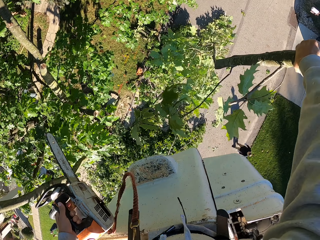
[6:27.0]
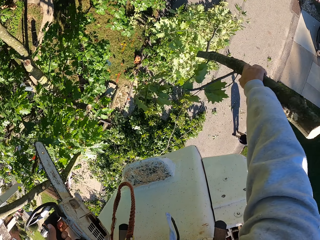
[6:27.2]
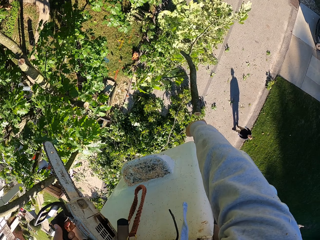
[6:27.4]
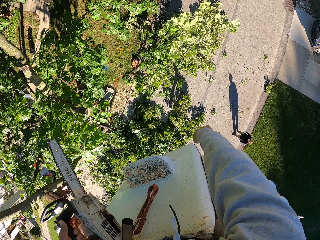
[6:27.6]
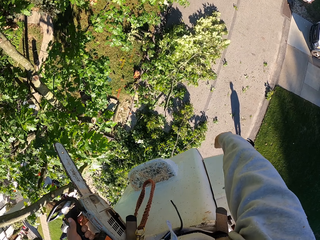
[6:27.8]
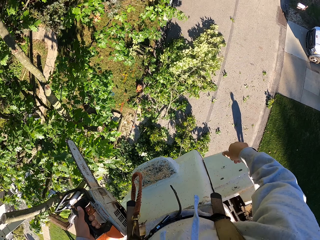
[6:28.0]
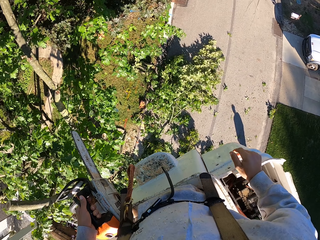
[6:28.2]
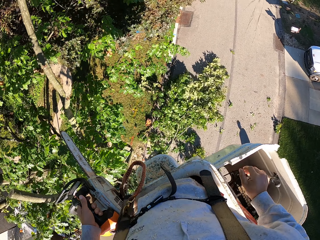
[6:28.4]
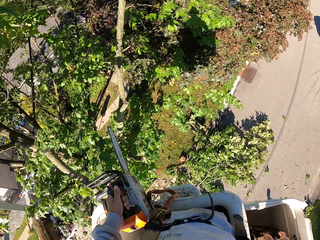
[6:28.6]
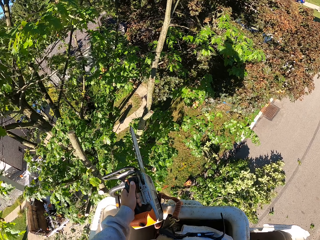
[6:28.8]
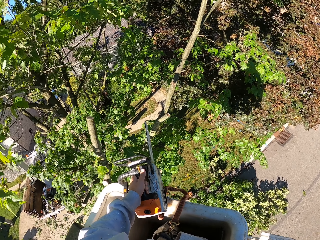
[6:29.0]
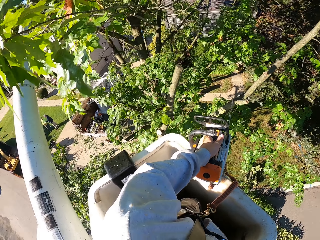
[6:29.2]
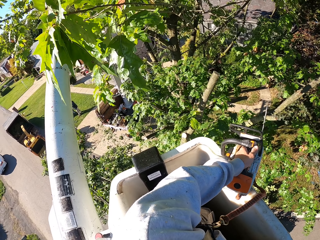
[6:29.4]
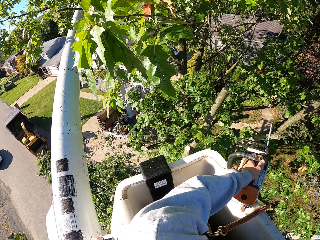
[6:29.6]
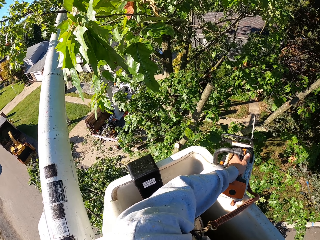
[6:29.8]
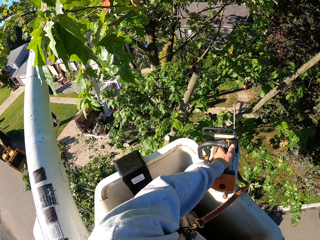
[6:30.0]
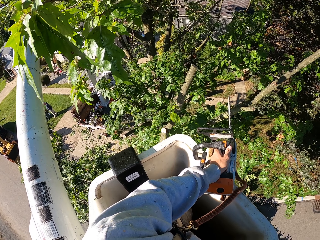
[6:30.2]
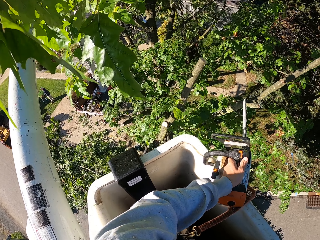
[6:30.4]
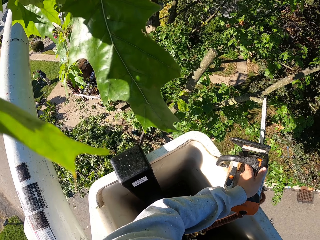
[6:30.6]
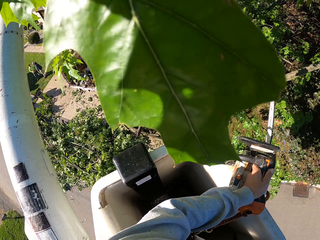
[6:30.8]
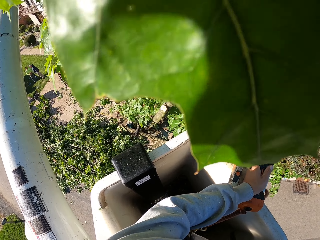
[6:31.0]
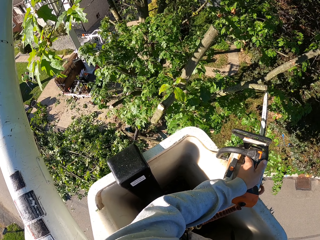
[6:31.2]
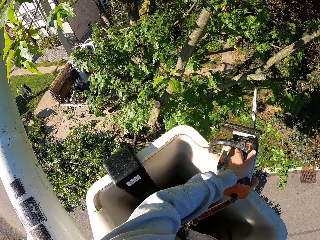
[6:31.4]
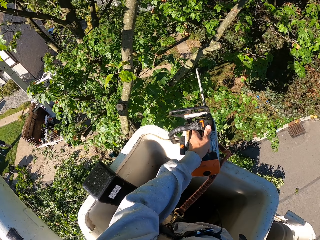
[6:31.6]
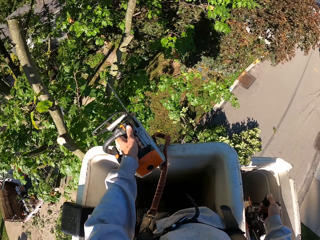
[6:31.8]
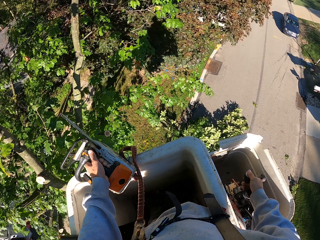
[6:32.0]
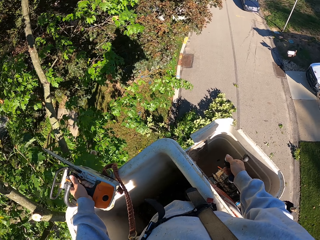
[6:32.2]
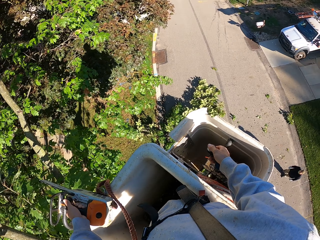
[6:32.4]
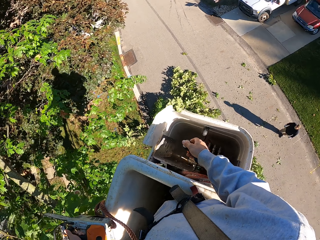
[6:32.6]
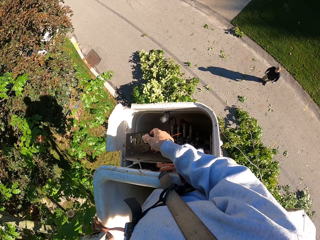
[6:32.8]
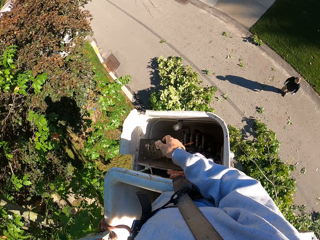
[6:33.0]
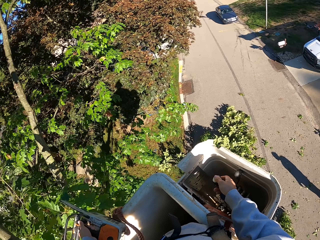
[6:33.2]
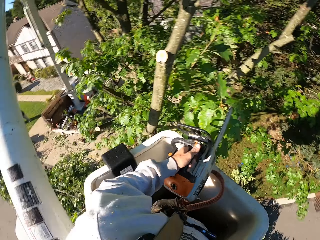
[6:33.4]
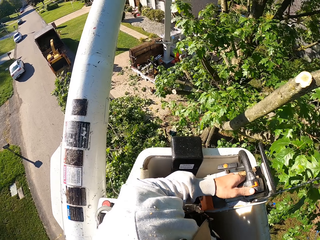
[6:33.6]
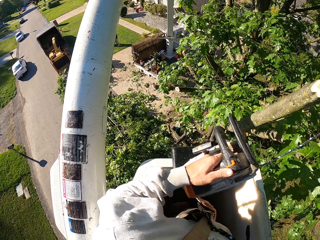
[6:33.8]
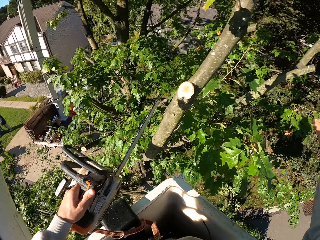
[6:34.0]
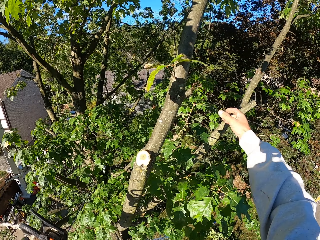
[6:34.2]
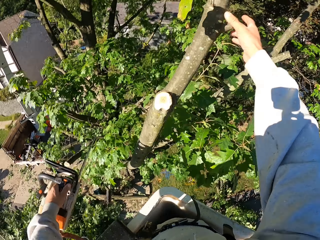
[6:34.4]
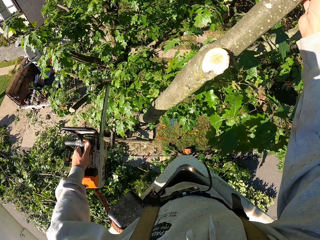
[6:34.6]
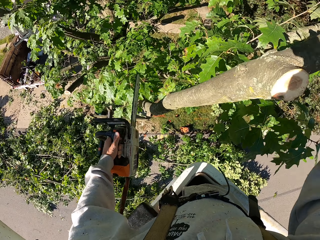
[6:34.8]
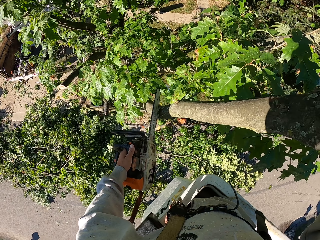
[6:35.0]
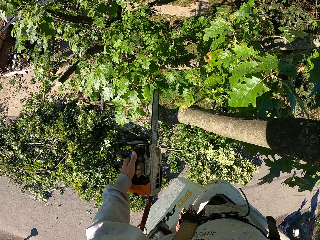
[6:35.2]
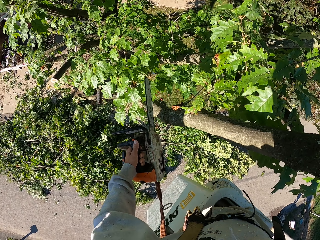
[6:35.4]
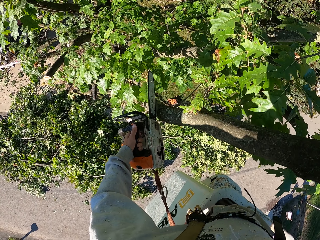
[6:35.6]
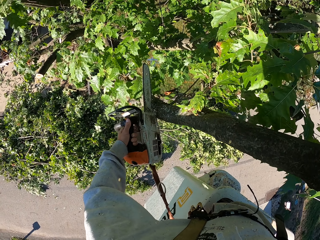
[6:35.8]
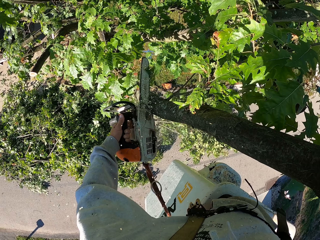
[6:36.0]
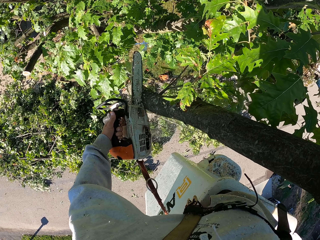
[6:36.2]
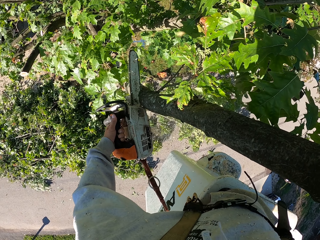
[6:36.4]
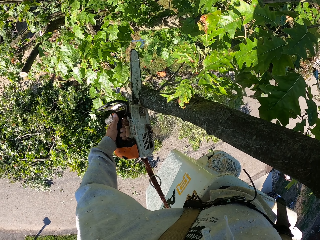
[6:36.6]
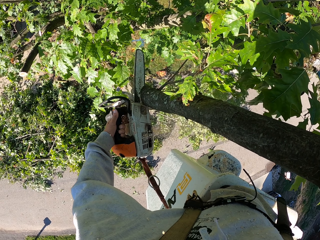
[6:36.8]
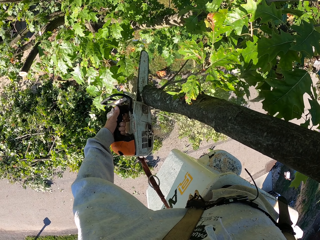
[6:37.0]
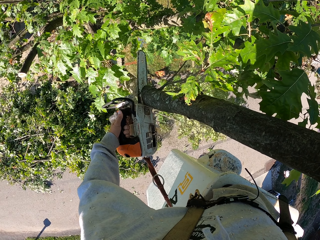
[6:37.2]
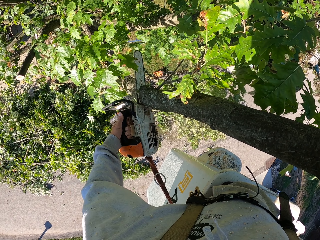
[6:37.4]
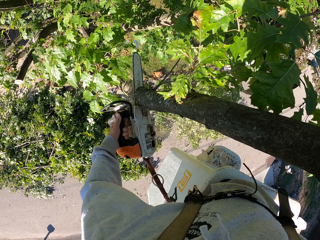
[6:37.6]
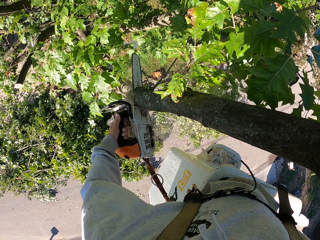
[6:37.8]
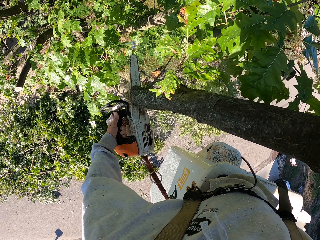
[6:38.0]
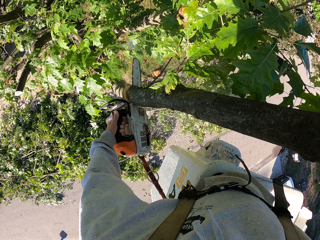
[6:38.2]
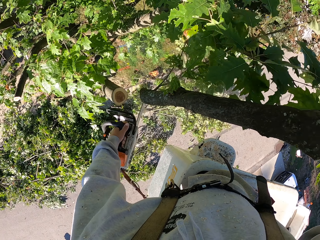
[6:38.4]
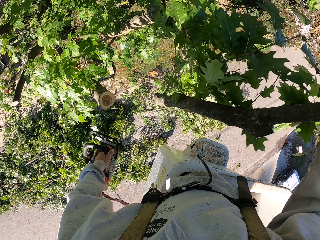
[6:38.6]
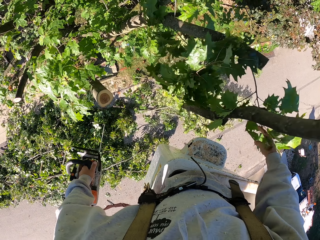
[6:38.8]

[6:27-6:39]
The camera wearer operates the crane with his right hand. He adjusts the pneumatic elevator. He grabs a branch from the tree with his right hand. He cuts the branch from the tree with the chainsaw in his left hand.

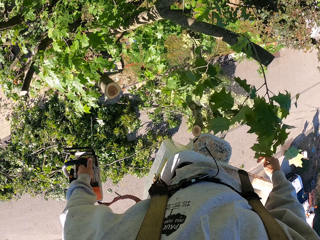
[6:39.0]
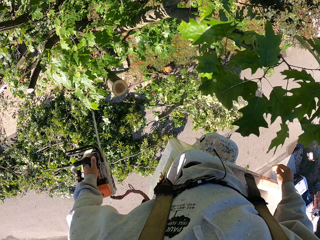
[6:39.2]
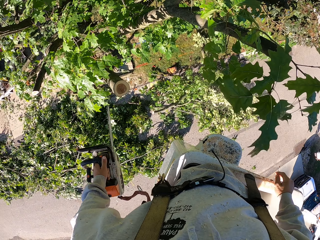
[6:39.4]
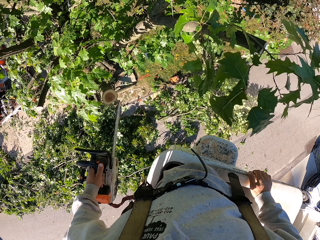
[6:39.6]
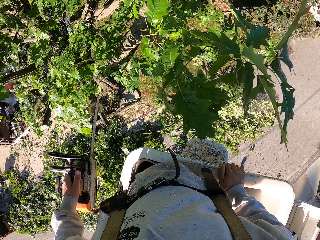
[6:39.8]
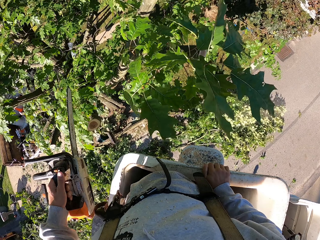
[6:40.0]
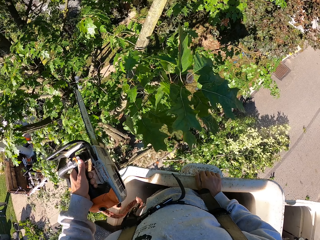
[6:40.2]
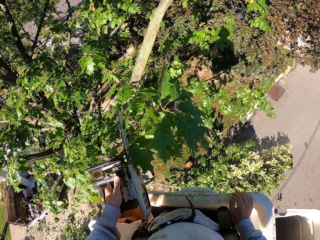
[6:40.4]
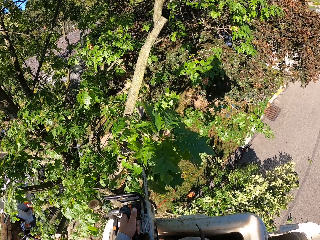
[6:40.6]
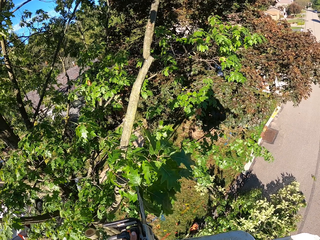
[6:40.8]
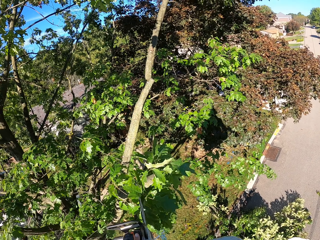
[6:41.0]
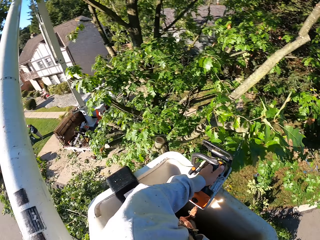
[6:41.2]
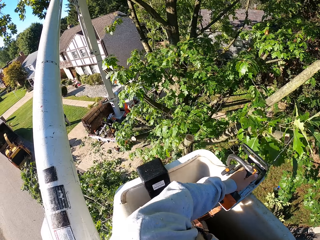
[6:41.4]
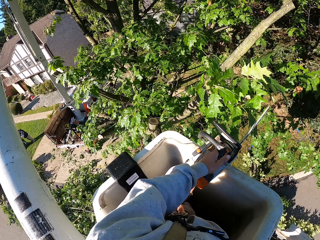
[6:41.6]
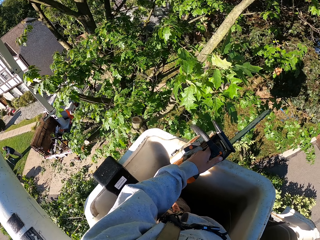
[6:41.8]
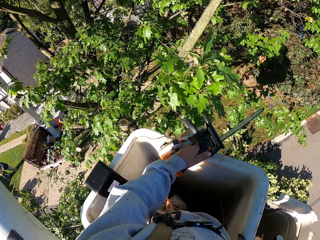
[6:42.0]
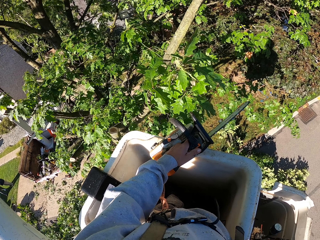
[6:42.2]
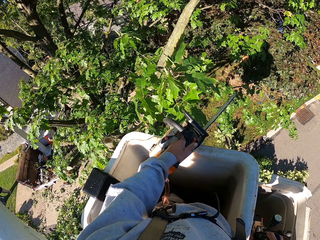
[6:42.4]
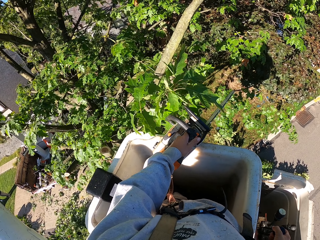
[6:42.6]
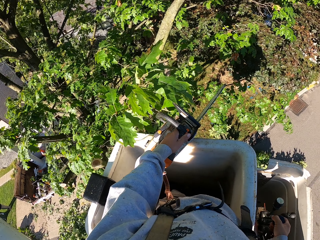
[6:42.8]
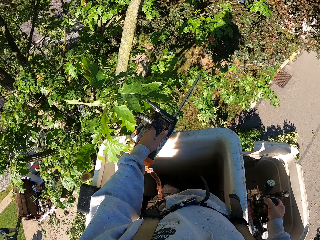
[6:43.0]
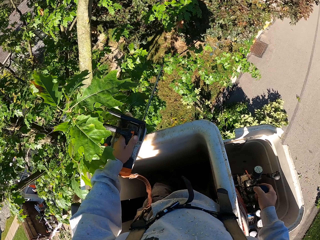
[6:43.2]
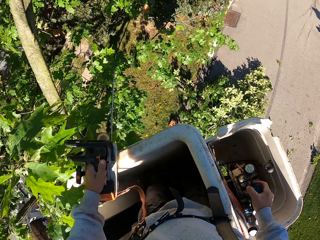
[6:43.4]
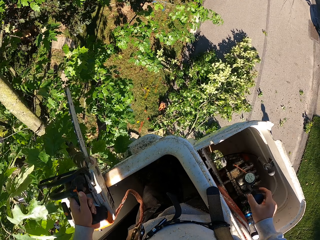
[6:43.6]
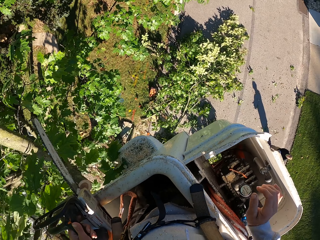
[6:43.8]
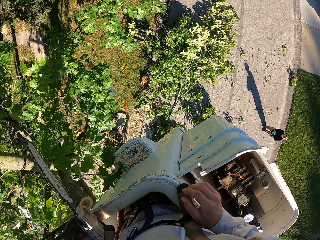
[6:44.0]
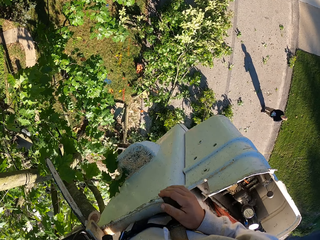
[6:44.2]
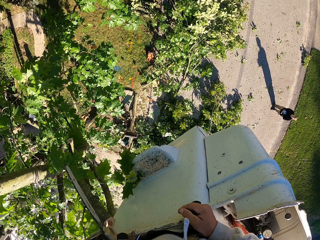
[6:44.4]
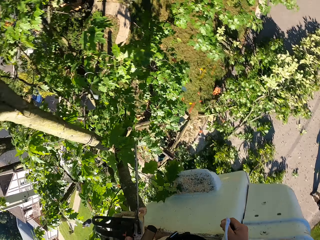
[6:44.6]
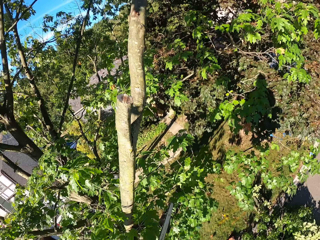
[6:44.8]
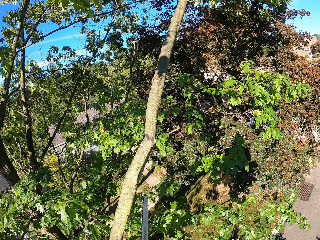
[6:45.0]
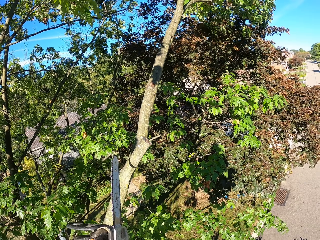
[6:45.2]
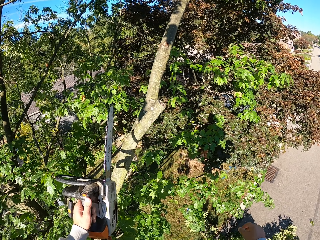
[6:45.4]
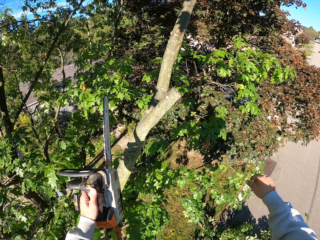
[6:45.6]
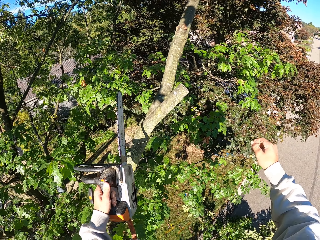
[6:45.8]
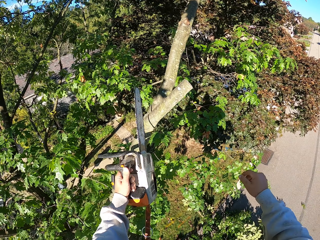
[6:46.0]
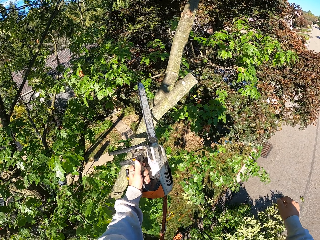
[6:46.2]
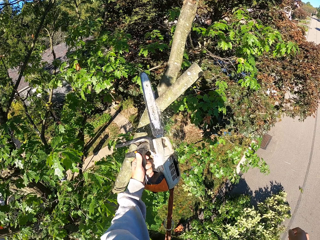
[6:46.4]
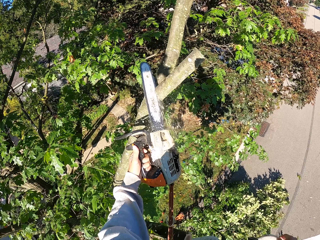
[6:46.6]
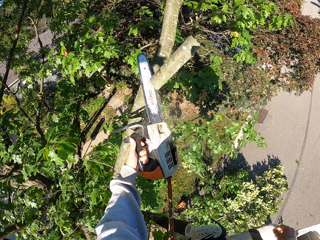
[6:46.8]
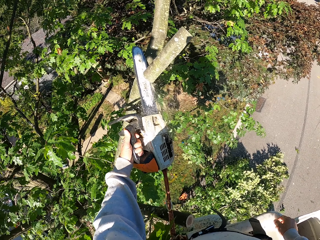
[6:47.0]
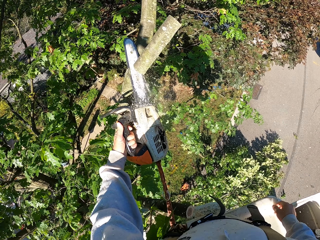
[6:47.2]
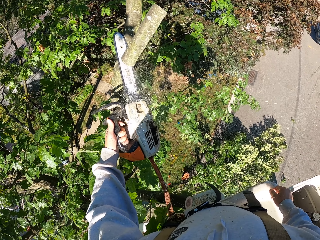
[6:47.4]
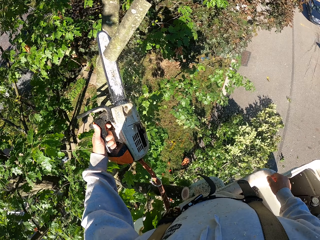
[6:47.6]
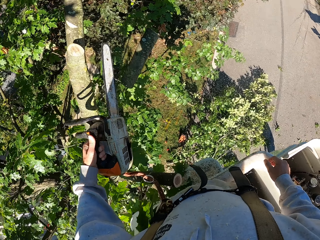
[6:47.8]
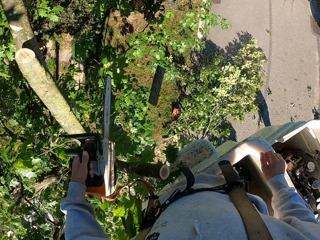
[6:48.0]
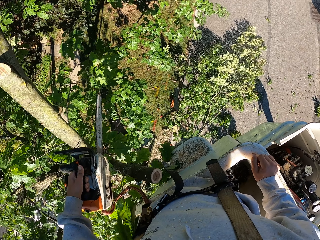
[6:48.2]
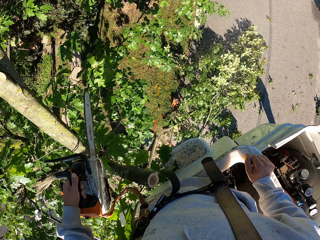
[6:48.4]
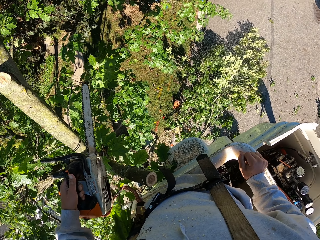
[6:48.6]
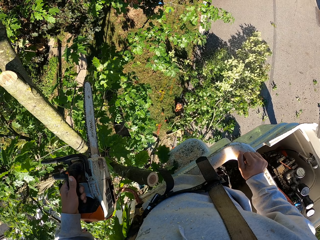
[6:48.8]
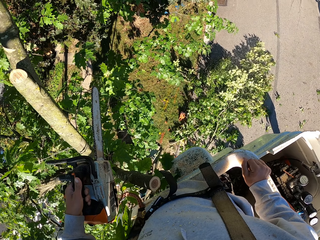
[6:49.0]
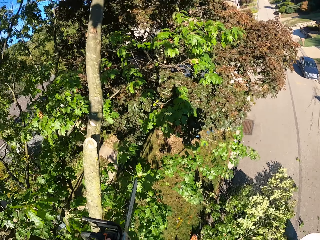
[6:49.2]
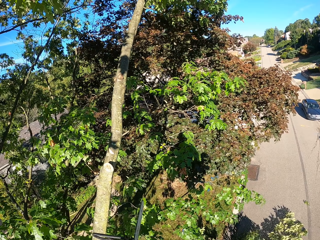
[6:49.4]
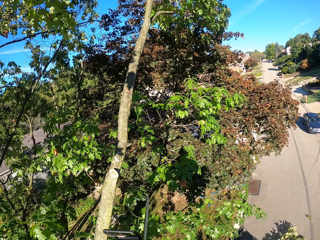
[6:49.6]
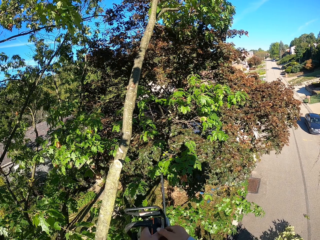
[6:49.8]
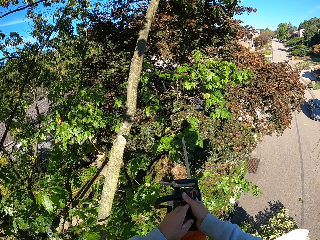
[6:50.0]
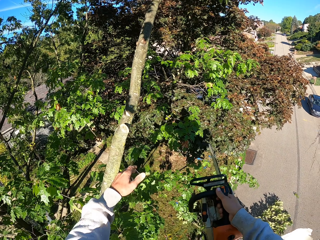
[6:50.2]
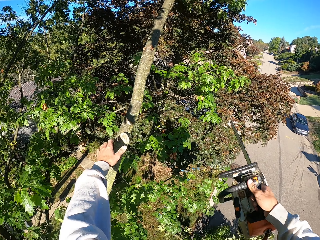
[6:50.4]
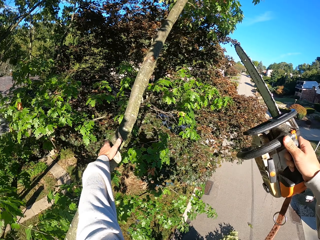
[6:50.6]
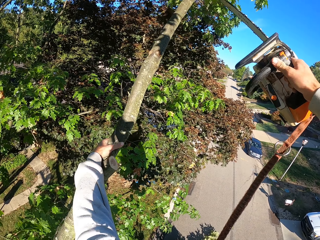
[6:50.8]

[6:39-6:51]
The camera wearer drops the cut tree with his right hand. He operates the crane with his right hand. He adjusts the pneumatic elevator. He cuts the branch from the tree with the chainsaw in his left hand. He passes the chainsaw from his left hand to his right hand. He grabs something on the tree branch with his left hand.
